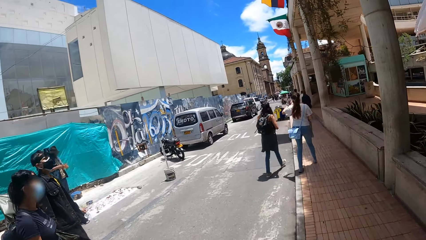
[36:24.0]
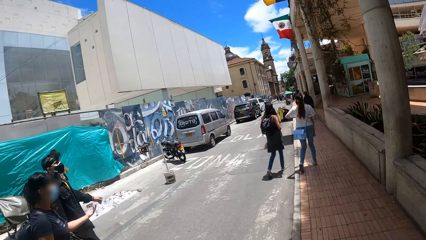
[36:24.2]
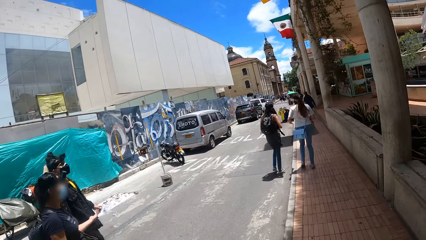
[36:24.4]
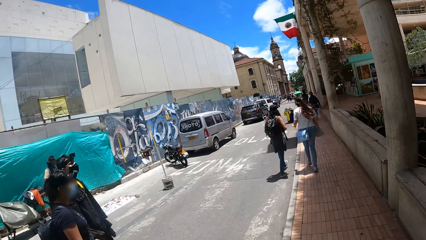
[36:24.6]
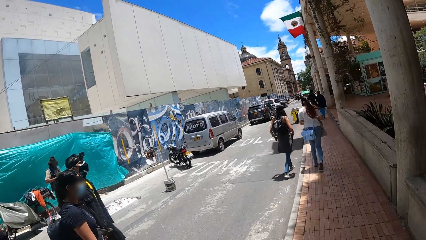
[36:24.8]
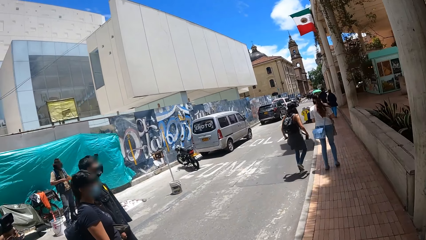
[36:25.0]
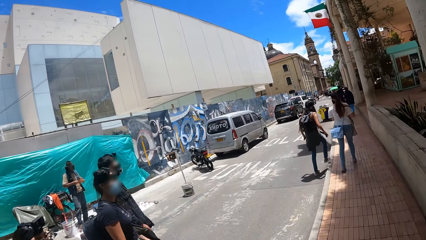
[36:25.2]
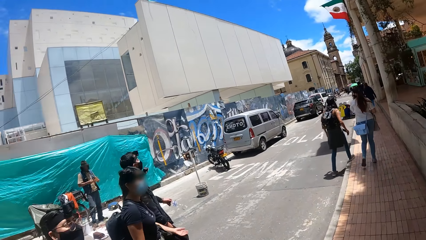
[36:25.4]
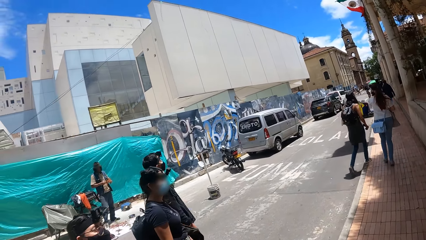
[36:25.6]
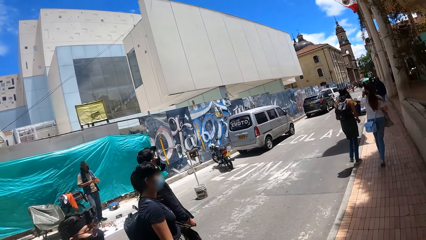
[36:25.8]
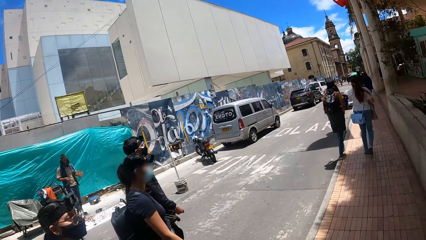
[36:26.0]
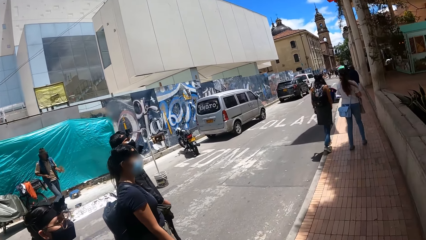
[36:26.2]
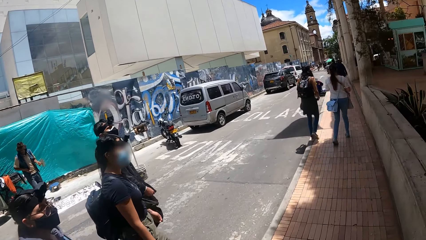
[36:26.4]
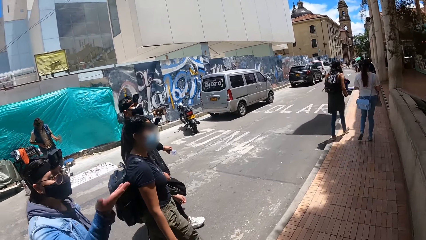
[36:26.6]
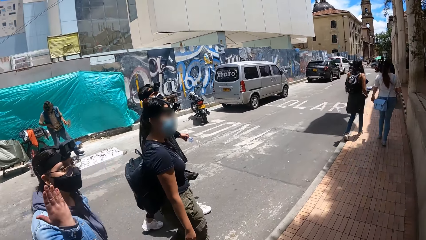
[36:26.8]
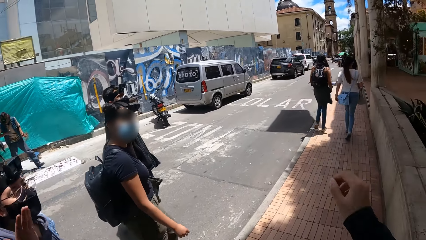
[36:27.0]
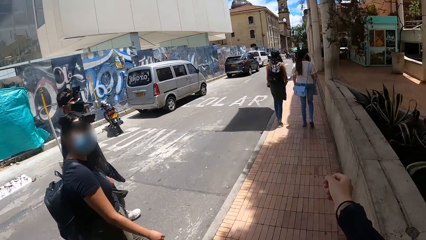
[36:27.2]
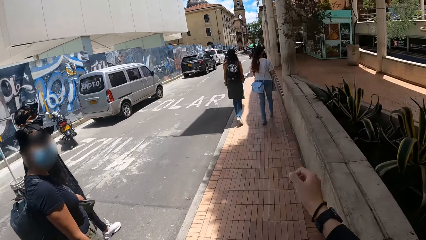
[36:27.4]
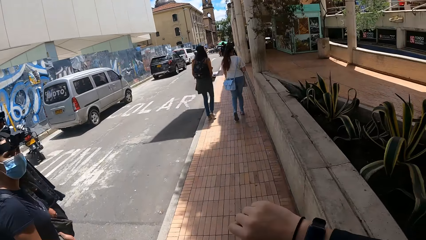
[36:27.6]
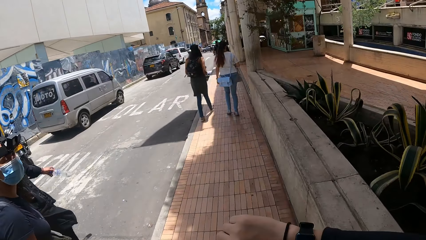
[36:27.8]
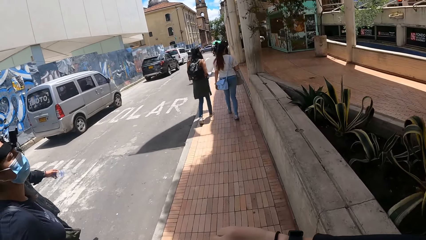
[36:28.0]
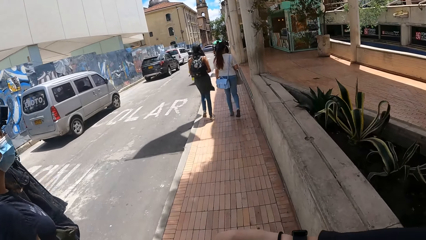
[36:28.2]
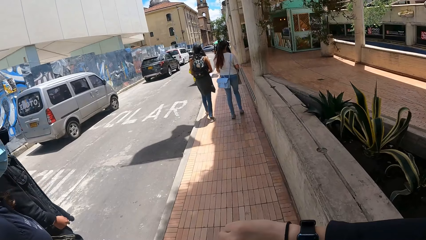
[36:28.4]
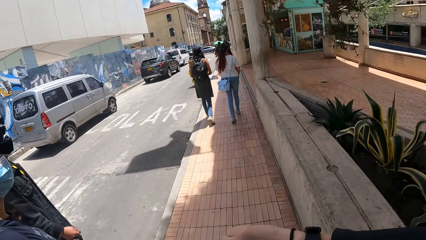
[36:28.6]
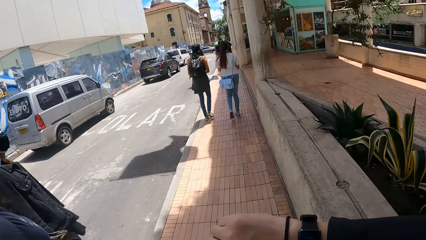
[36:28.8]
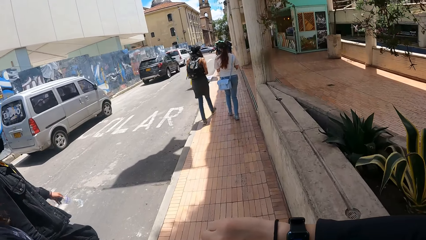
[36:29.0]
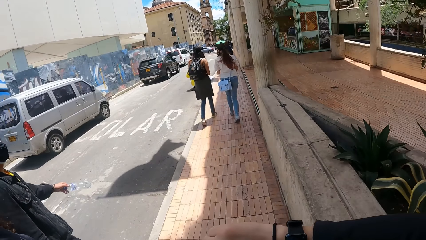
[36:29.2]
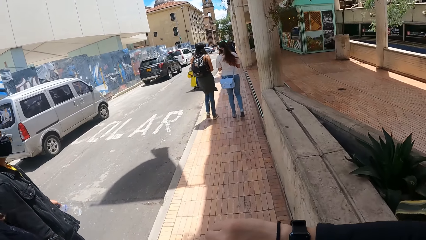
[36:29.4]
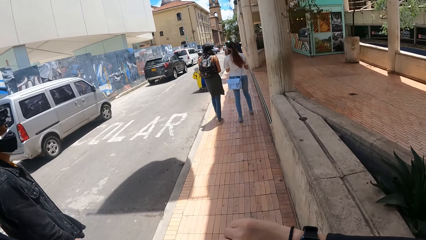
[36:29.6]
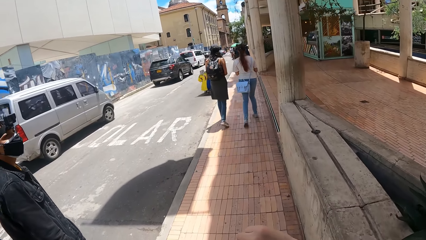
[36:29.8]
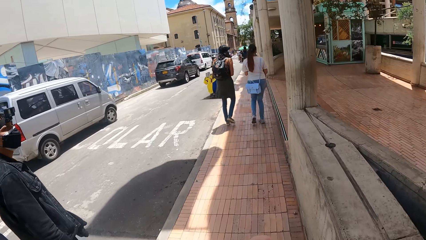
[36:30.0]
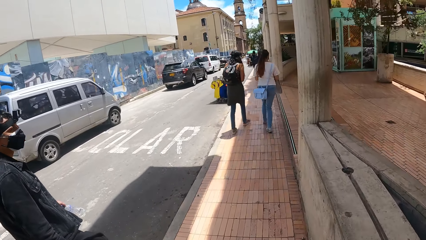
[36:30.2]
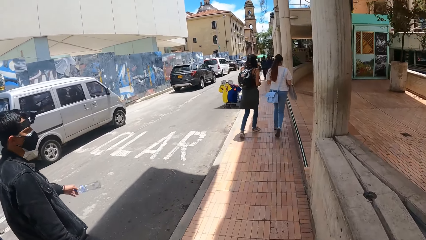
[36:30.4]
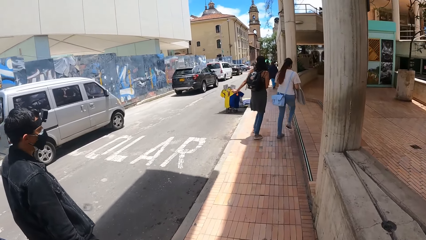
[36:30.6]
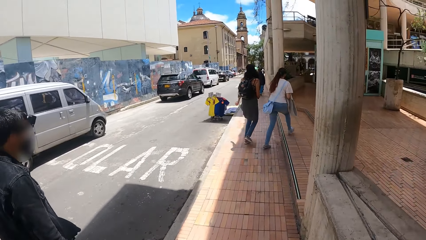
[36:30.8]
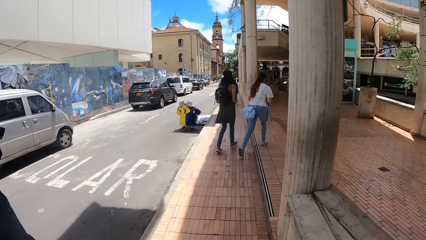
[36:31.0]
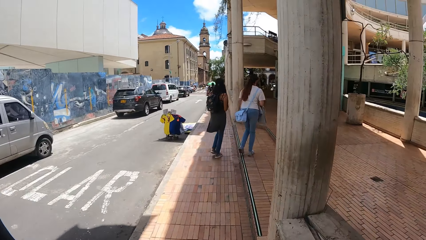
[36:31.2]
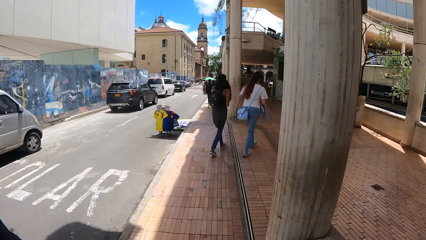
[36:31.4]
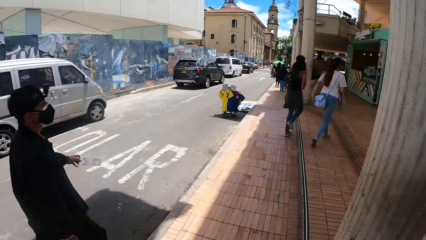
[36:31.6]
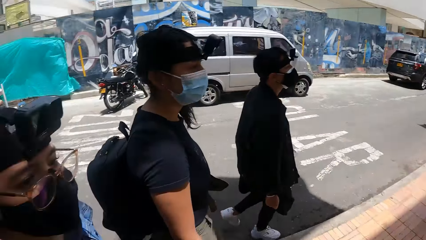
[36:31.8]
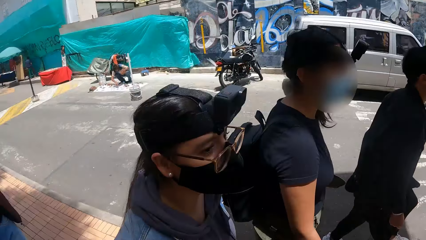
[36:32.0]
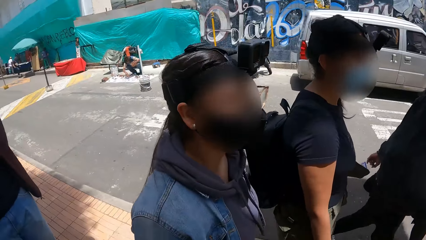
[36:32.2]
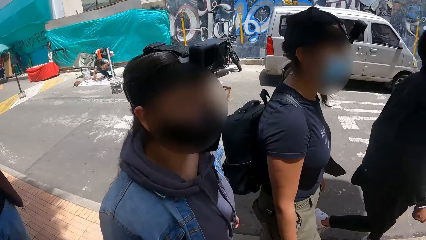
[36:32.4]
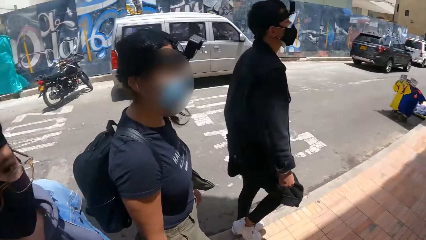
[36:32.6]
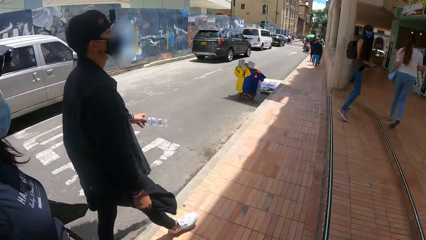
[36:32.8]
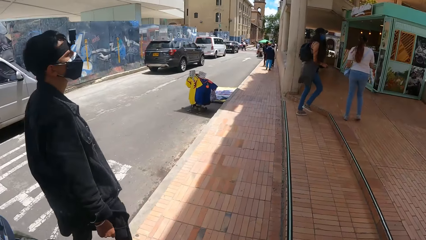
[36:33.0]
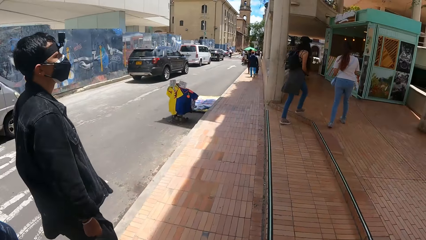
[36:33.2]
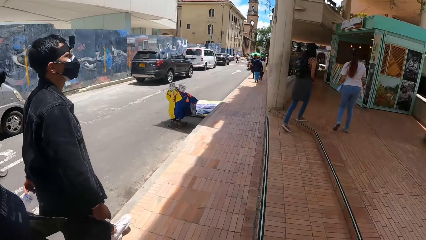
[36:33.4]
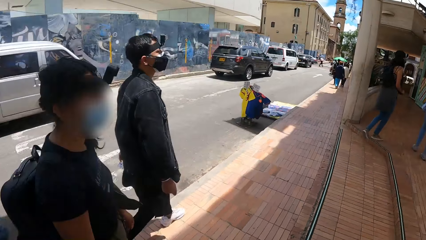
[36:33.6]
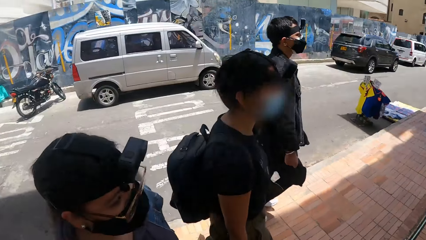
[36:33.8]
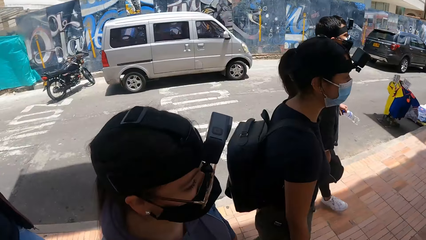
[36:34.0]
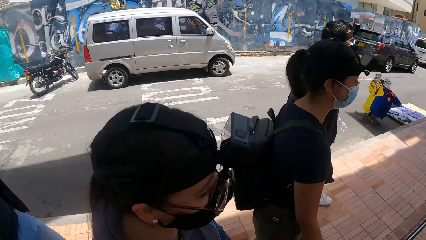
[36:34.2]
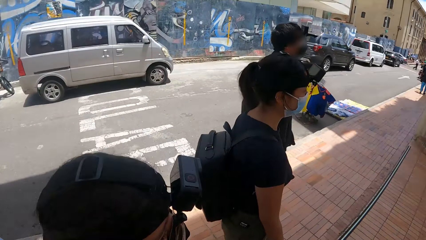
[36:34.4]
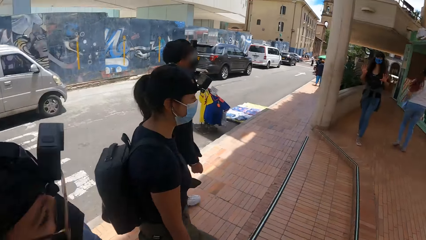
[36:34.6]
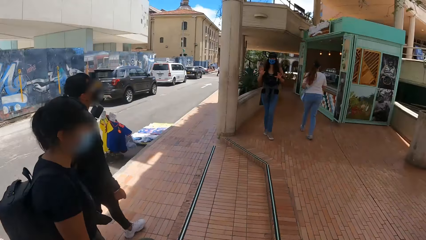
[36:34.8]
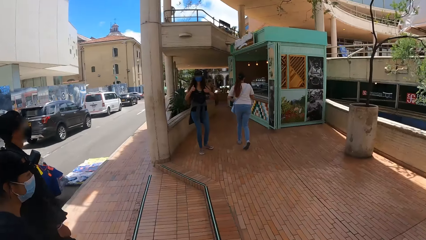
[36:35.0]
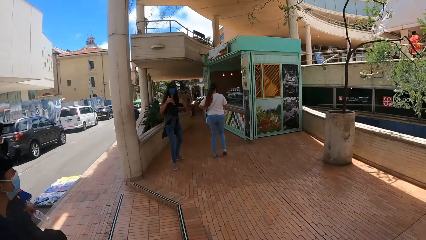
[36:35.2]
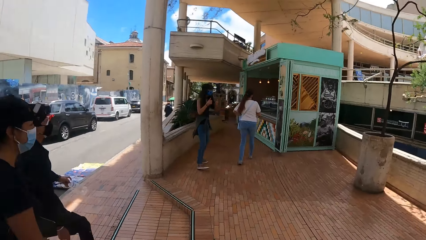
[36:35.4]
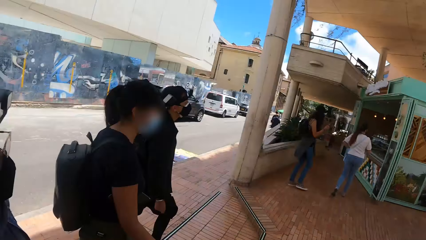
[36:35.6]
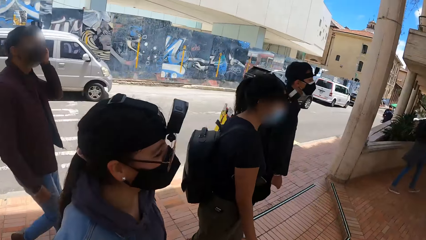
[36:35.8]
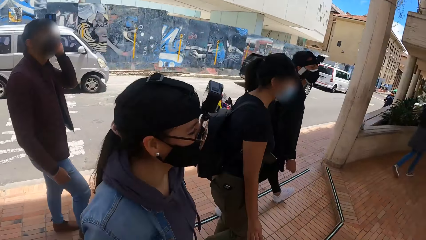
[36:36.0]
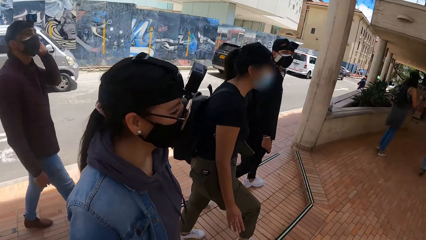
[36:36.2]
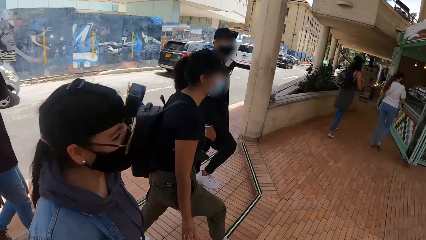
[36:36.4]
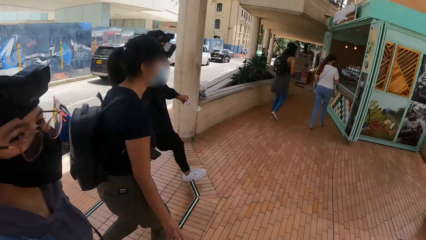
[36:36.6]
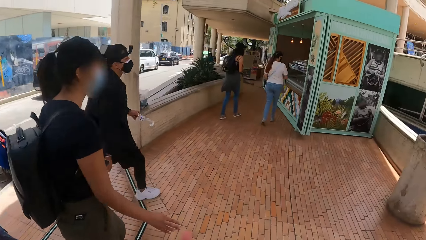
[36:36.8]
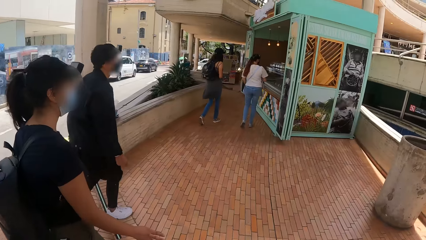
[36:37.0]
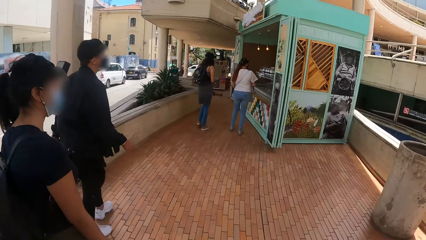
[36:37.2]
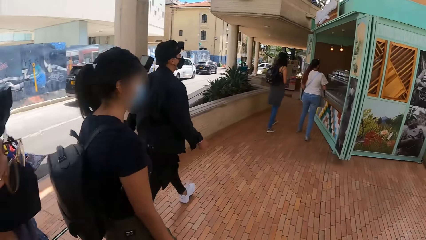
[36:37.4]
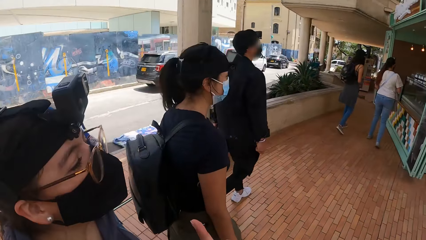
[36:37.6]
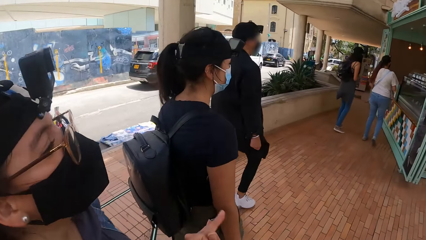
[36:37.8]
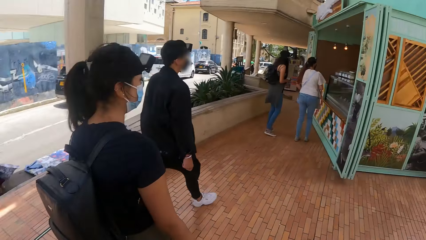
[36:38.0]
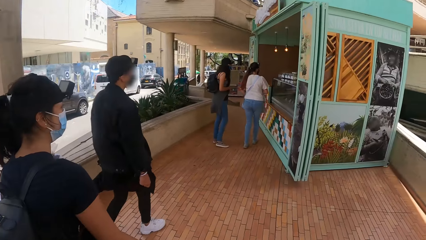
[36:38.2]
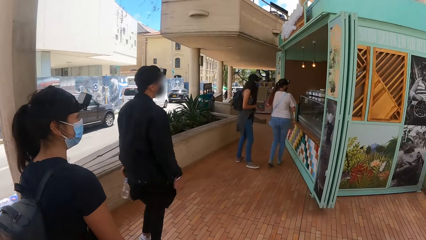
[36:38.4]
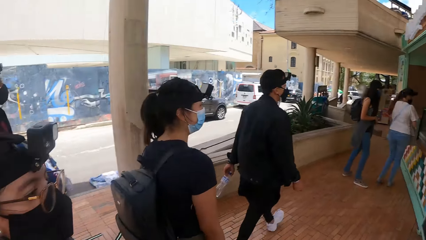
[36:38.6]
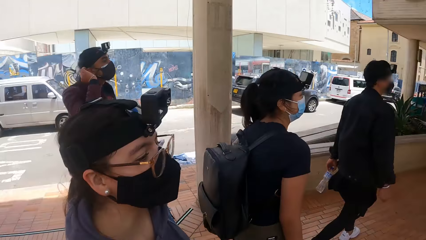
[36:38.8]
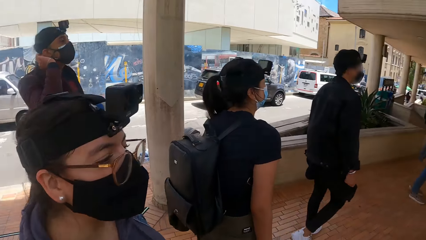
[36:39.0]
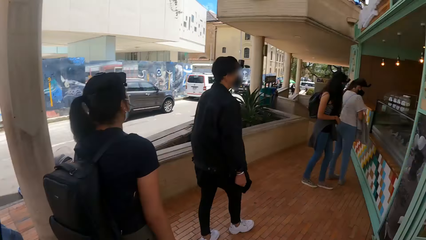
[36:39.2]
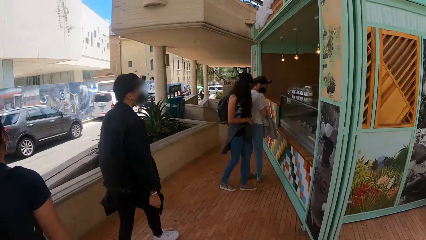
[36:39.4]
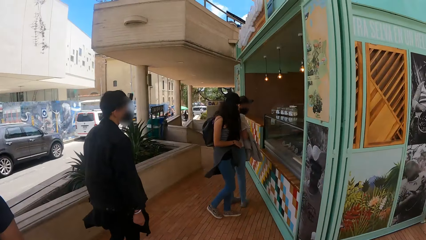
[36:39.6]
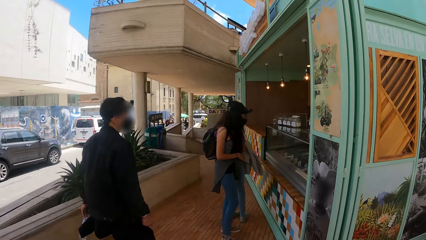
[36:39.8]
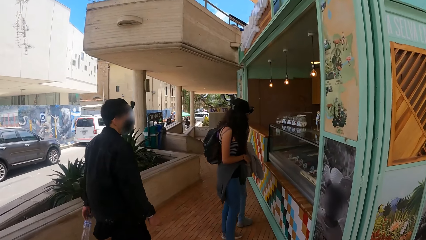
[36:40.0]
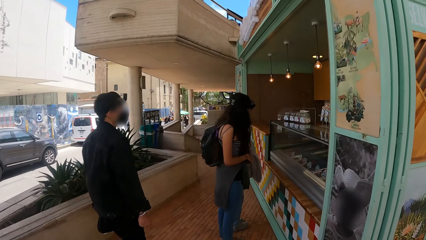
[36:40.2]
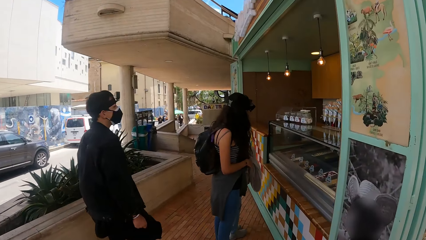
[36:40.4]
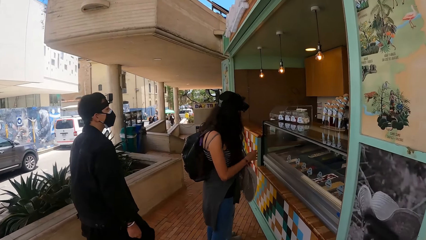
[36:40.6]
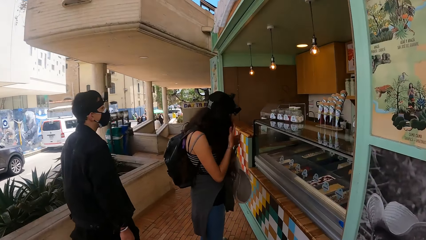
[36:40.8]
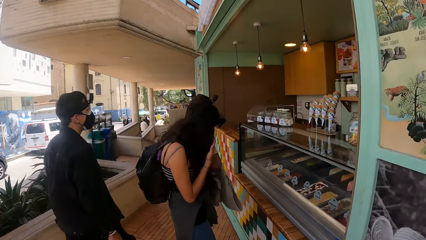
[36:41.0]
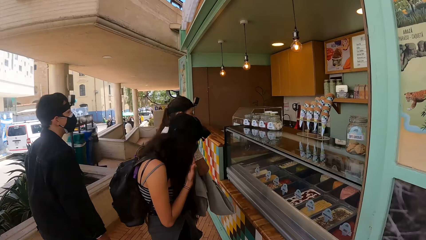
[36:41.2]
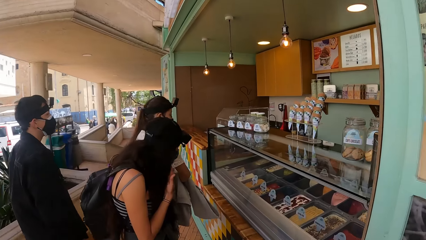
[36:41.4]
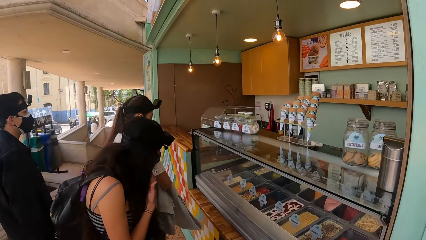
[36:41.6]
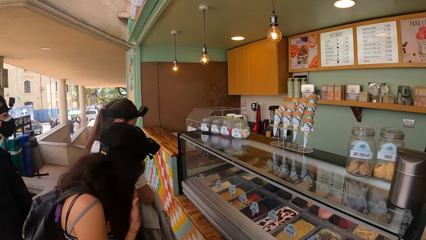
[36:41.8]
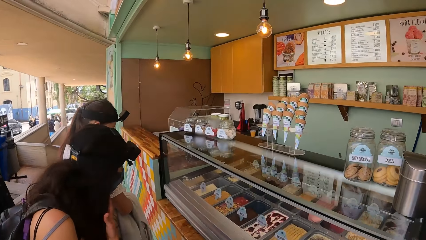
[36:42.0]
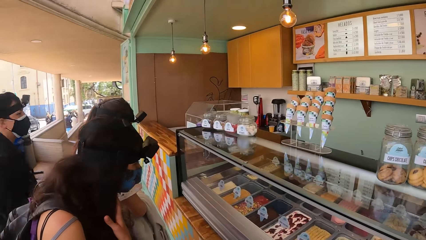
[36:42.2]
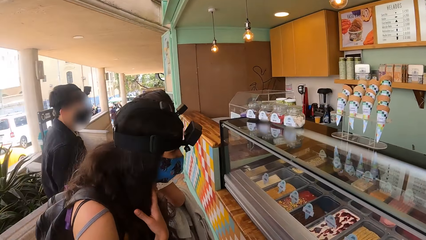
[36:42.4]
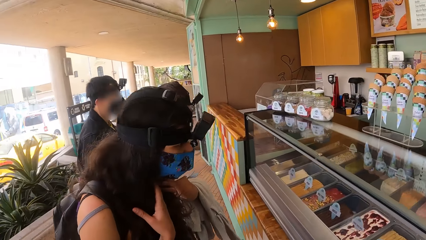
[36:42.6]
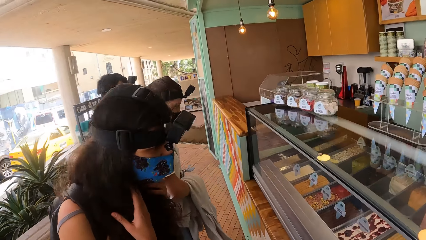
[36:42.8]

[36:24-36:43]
A man walks along a woman. The woman walks along. Another woman moves the right hand. The other woman walks along. The man walks along. The camera wearer turns around. The other woman walks along. The camera wearer turns around. The first woman walks along the man. The camera wearer moves a little. The man walks towards the shop. The man looks at the ice counter. Another woman looks at the ice cream counter.
